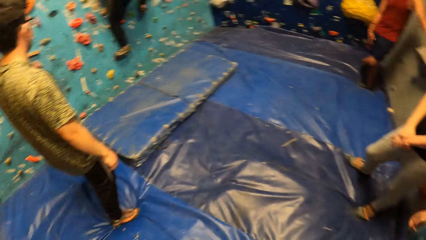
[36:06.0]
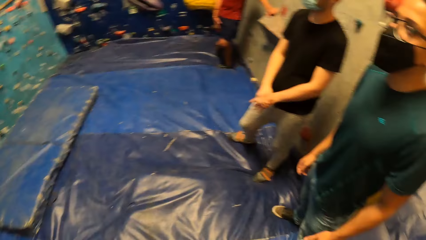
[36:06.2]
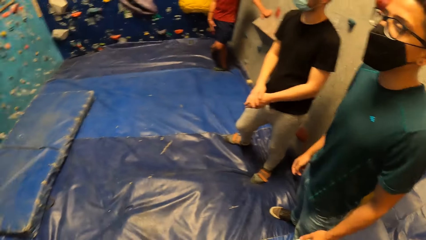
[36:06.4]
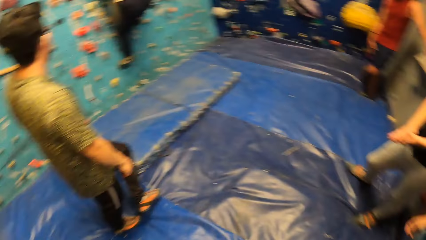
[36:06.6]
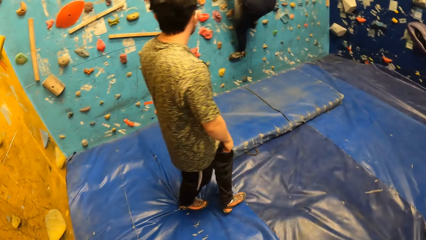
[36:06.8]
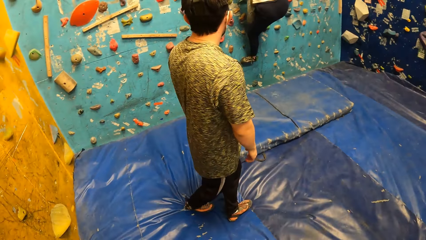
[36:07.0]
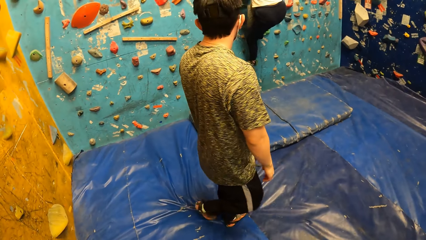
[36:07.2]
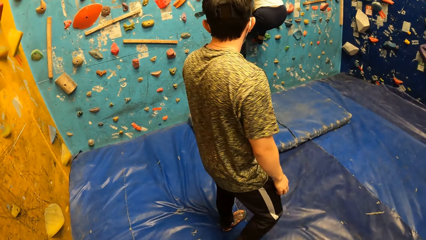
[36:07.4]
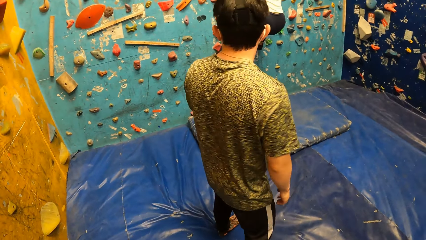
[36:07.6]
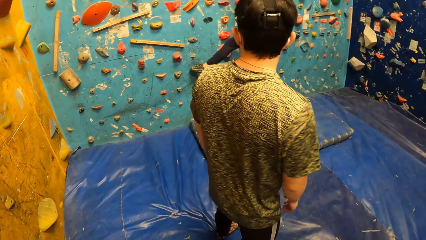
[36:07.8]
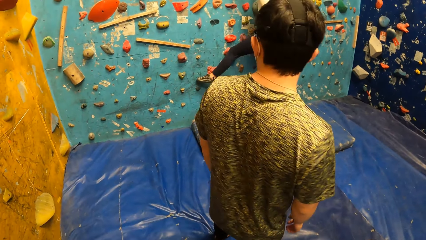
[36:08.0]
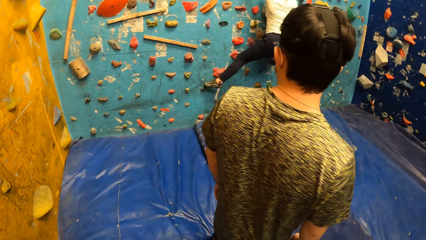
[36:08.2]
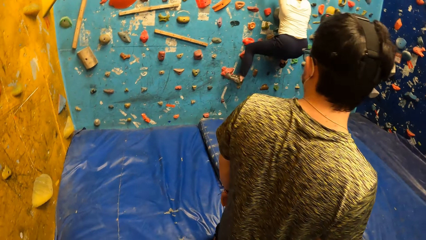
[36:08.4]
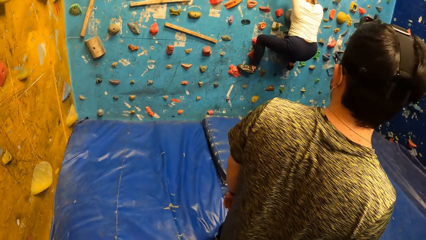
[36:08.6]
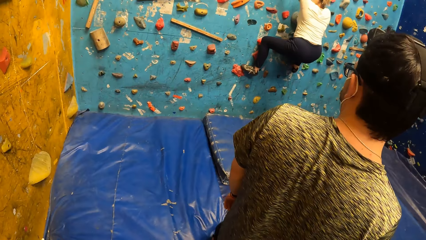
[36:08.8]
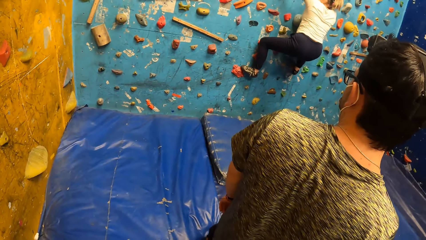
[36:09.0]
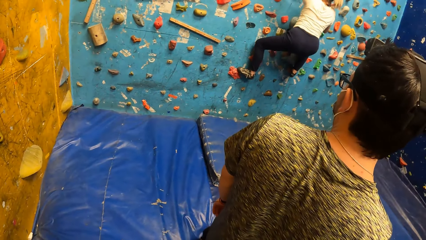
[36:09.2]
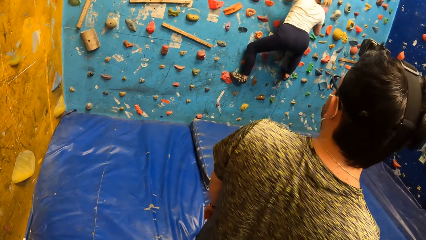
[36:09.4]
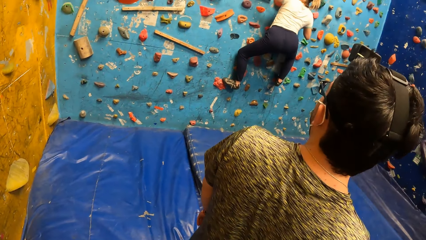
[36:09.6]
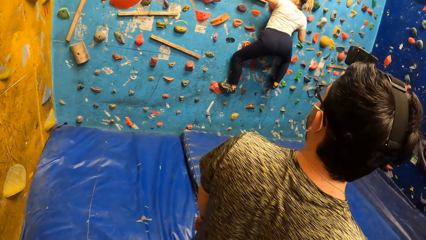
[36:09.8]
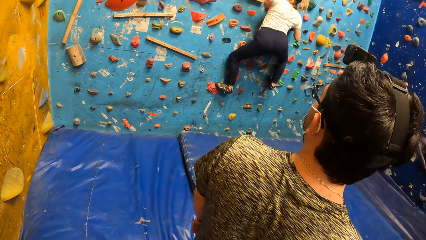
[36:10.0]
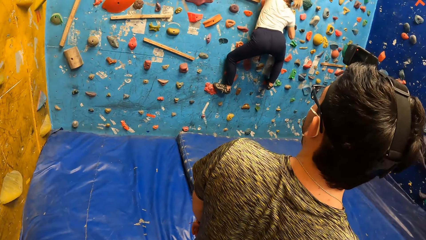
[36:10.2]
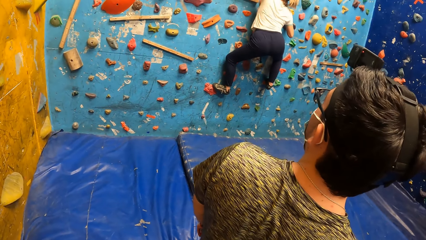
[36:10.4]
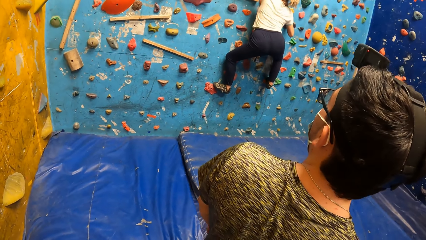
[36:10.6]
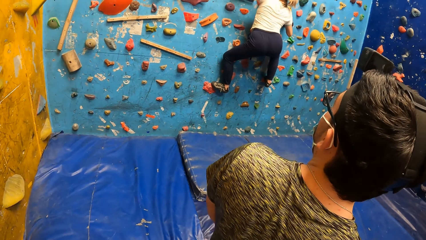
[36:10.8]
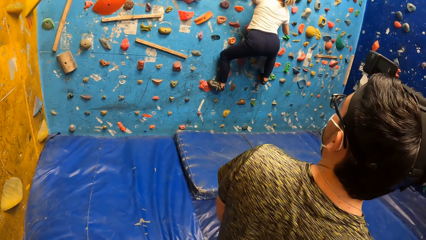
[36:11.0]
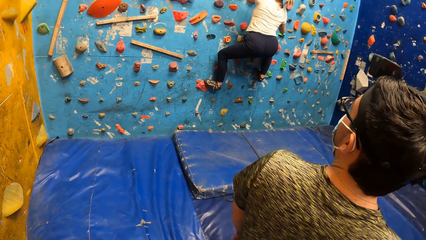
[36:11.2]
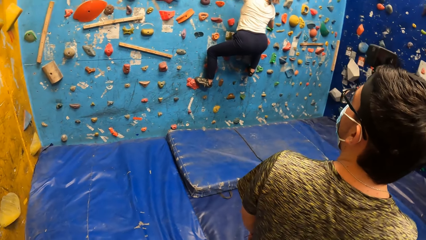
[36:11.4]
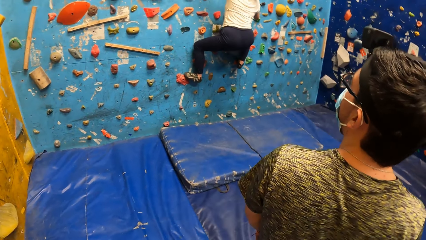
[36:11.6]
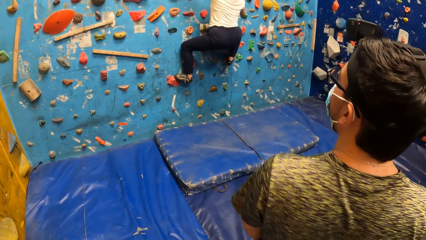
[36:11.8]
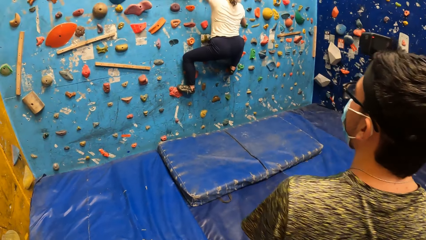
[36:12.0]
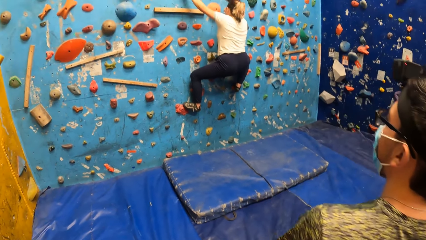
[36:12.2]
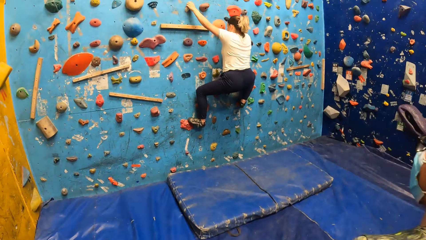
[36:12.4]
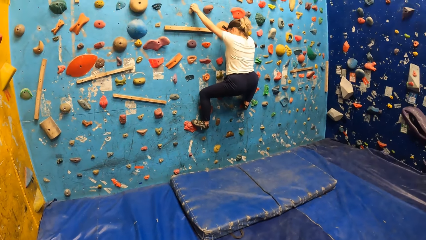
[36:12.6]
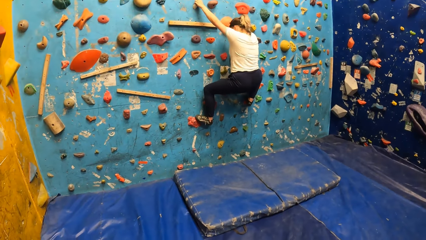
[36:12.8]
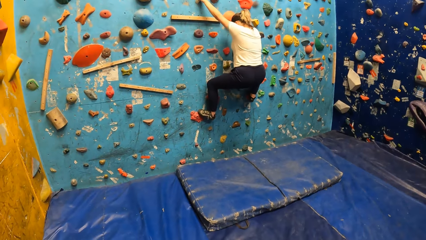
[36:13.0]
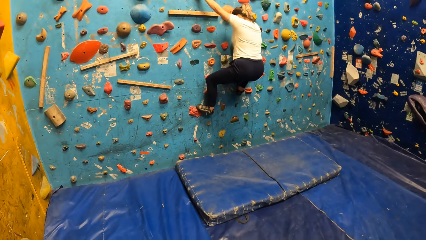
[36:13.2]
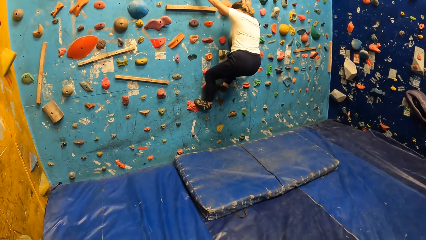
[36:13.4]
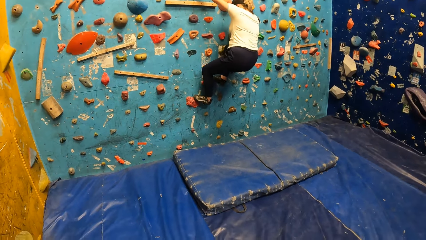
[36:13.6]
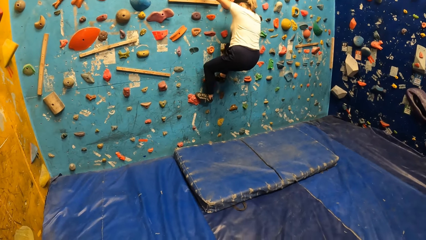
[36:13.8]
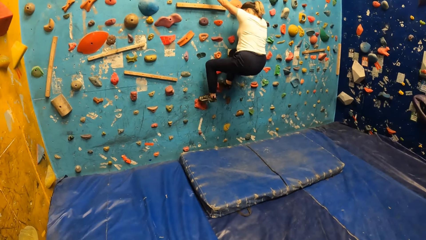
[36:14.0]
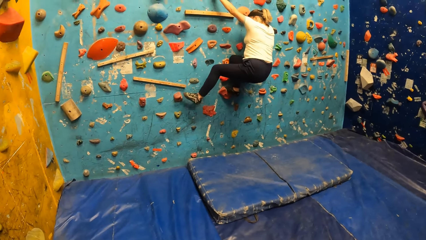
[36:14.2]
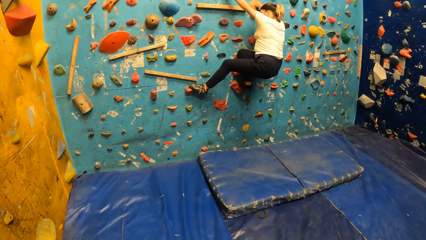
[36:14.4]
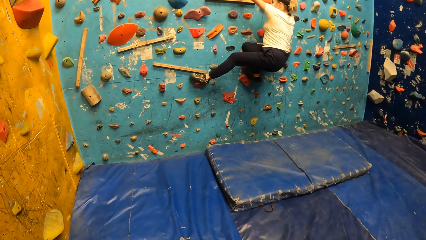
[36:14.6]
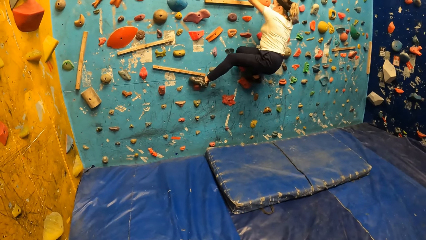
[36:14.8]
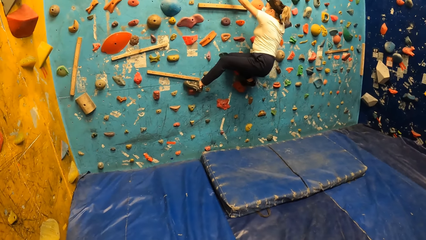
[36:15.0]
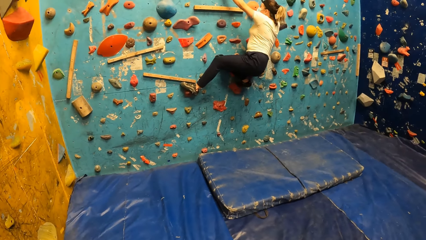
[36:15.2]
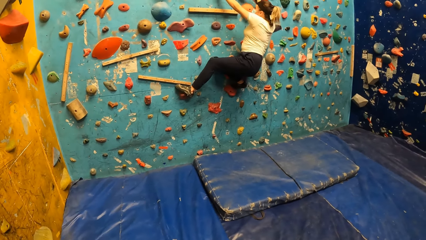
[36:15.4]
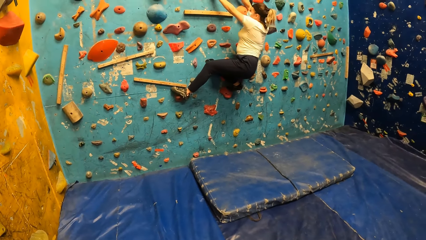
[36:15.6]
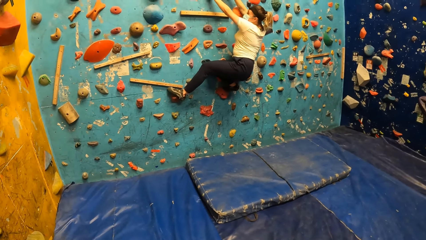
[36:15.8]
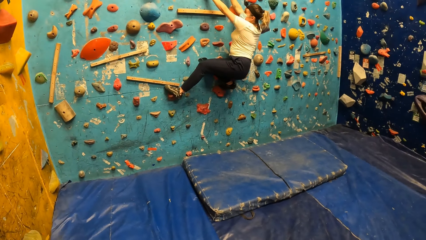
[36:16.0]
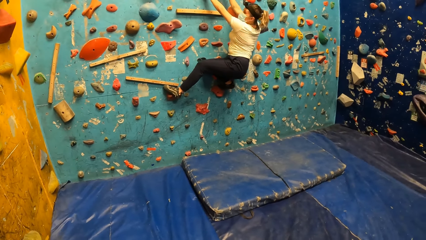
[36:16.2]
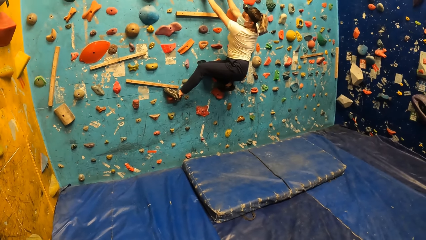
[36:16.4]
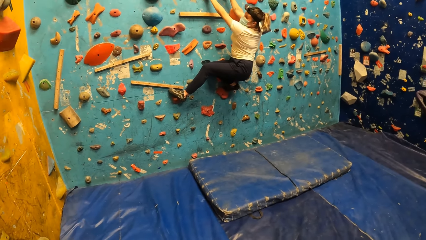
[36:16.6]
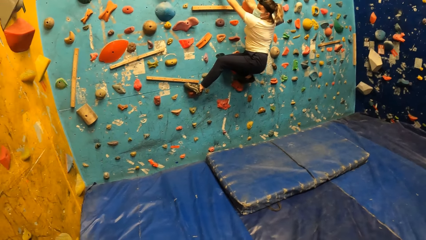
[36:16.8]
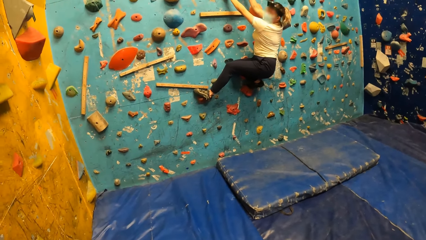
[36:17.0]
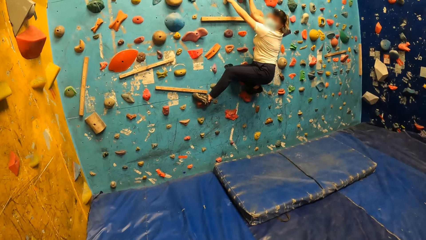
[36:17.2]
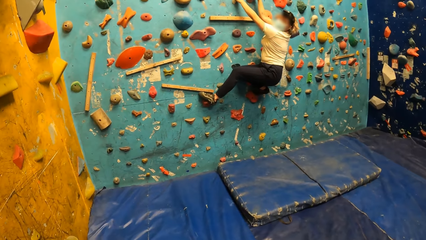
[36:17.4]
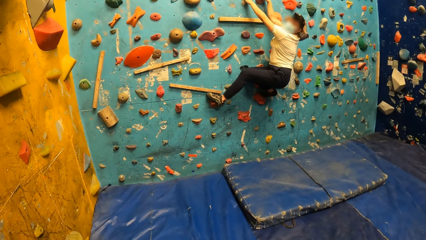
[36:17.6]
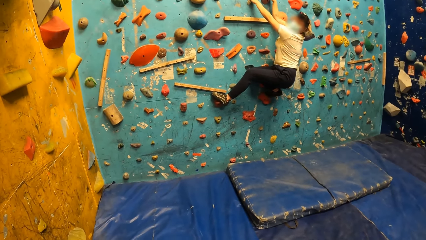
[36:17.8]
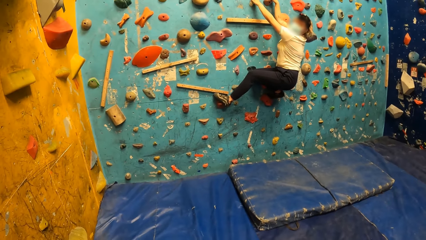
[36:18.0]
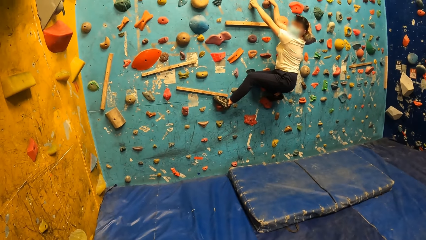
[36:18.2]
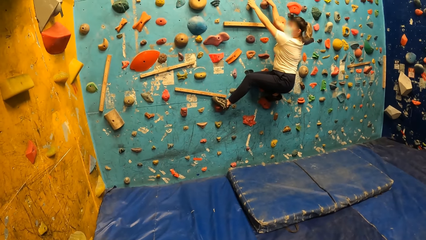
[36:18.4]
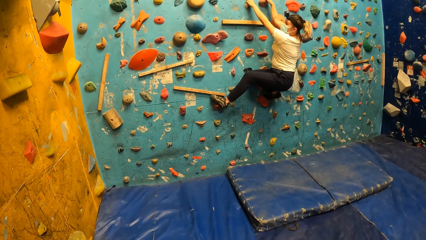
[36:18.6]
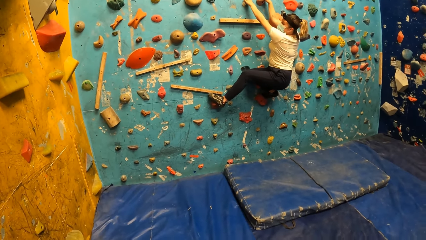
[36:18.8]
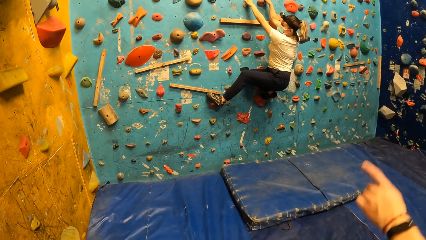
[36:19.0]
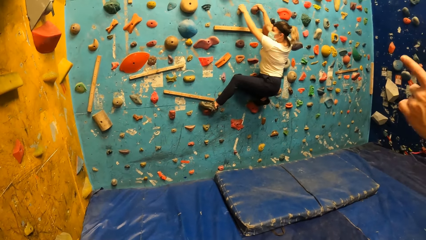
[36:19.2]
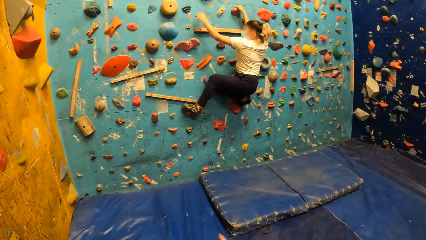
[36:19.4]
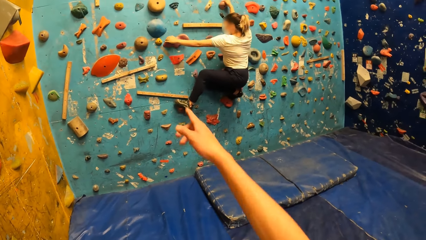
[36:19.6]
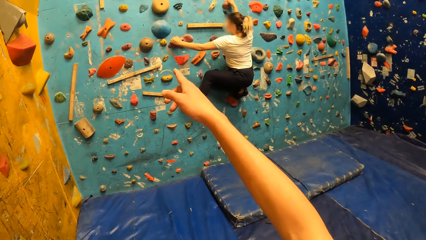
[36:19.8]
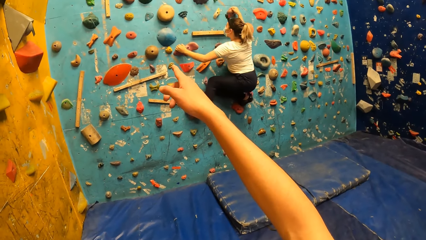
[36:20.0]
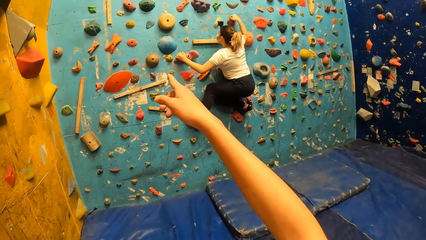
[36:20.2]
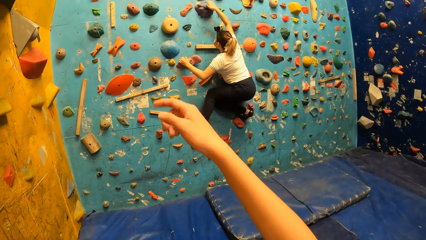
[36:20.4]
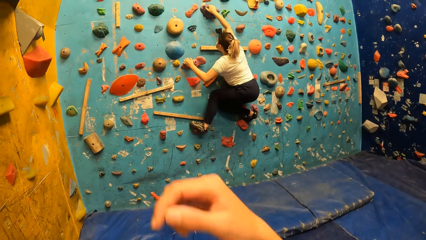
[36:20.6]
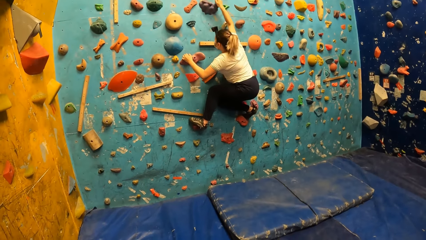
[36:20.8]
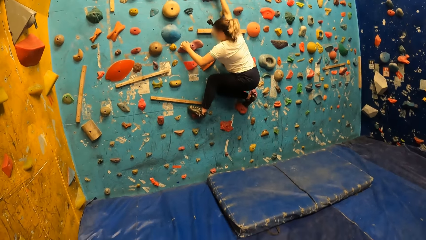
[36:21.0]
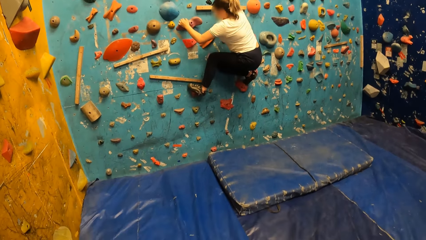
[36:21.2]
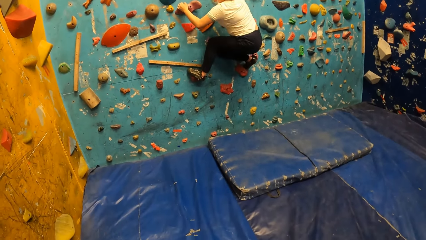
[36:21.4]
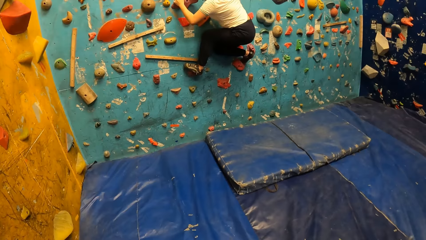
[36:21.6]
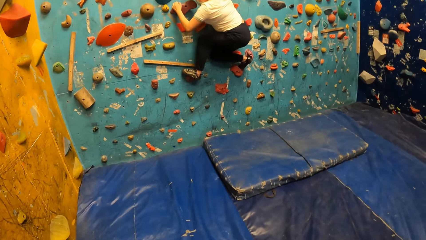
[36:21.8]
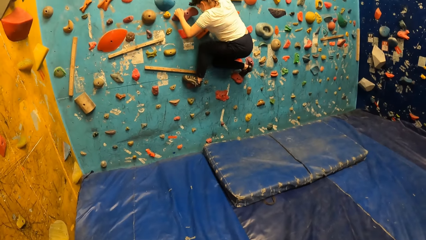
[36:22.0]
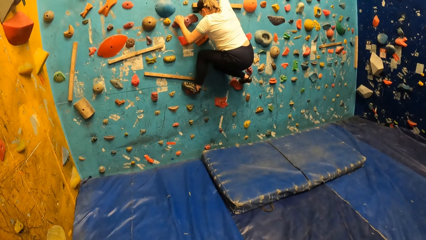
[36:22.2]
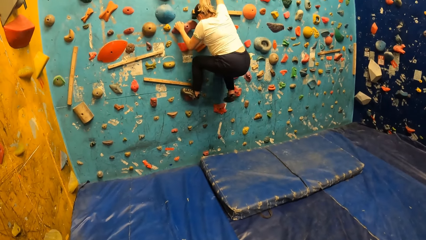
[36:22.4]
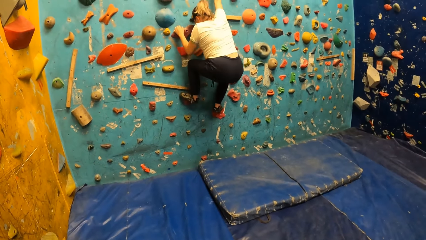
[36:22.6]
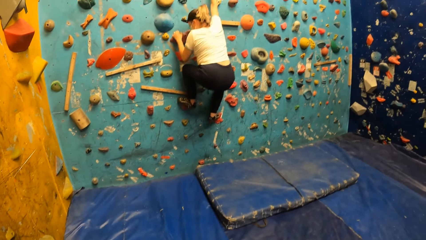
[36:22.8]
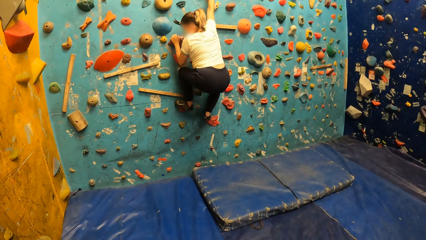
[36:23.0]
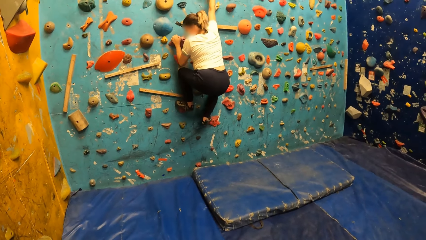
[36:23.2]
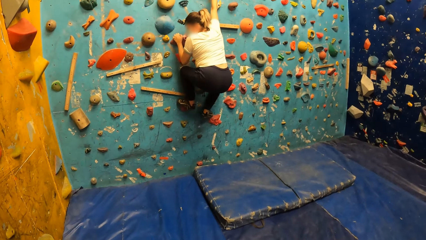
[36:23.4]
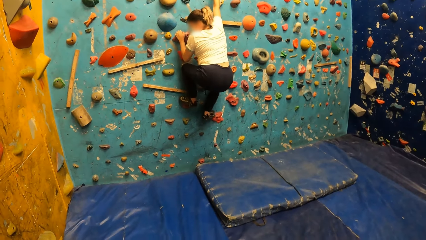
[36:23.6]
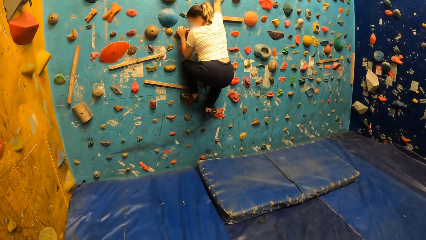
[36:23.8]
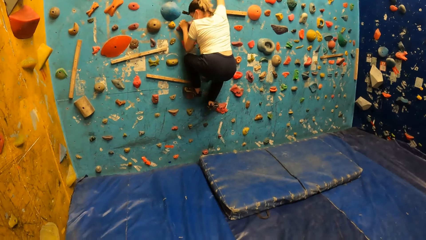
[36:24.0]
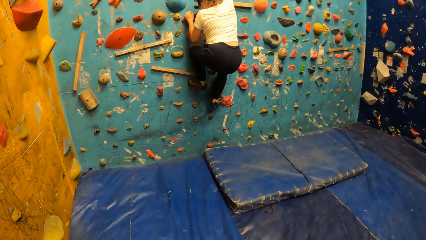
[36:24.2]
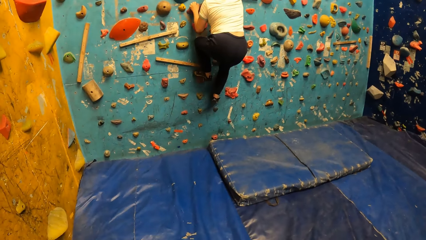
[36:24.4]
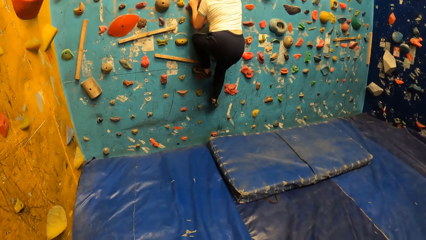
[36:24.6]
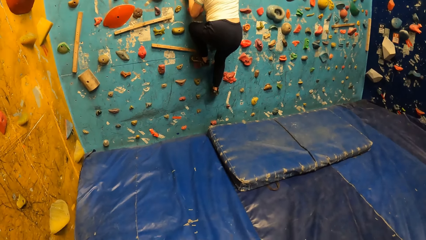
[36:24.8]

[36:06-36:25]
A man moves back. A woman holds a handle. The woman steps on the handle. The camera wearer interacts with another woman. They point at the wall. Another woman climbs the wall.
